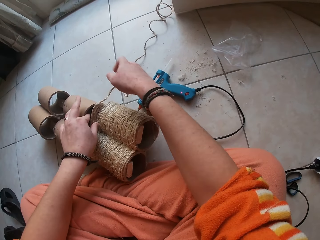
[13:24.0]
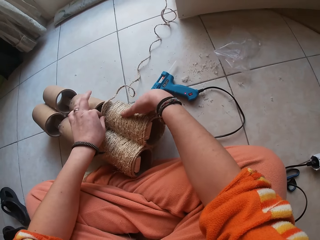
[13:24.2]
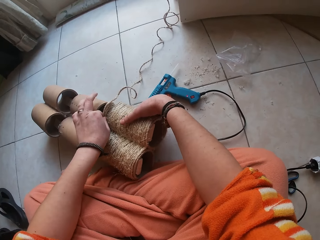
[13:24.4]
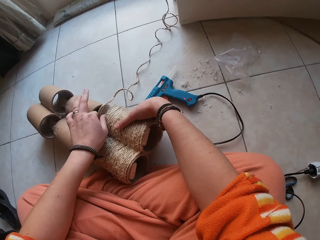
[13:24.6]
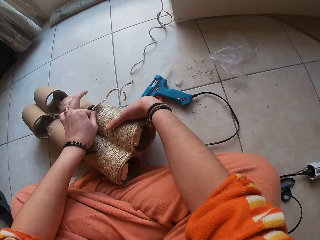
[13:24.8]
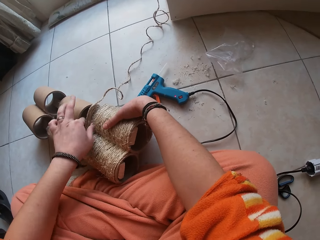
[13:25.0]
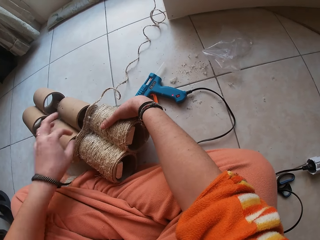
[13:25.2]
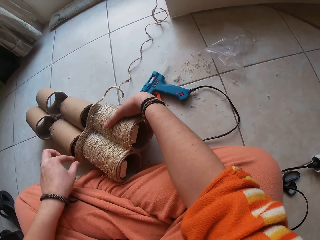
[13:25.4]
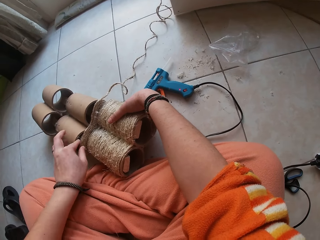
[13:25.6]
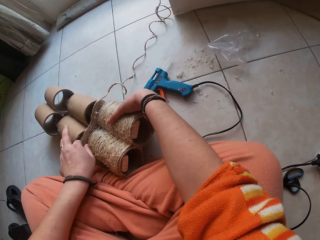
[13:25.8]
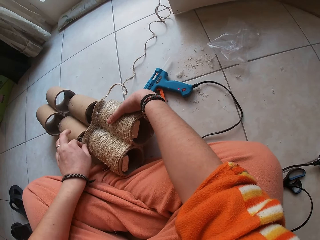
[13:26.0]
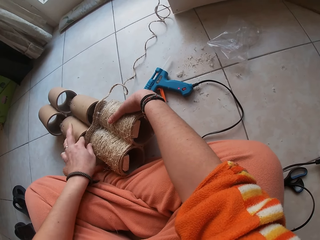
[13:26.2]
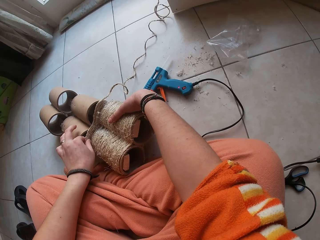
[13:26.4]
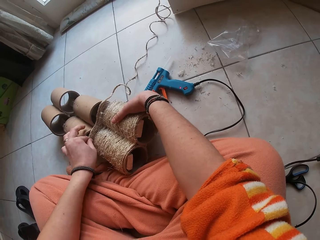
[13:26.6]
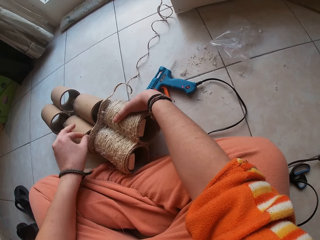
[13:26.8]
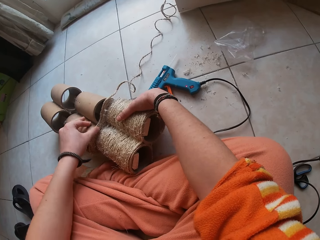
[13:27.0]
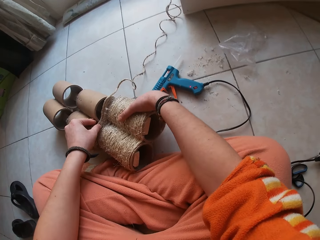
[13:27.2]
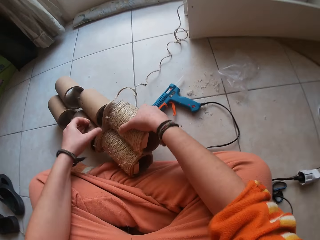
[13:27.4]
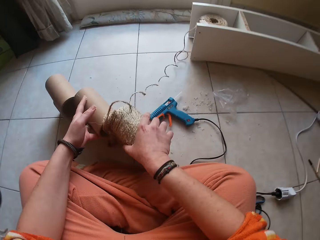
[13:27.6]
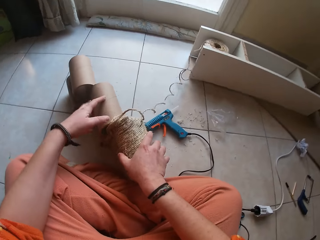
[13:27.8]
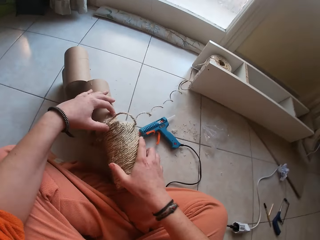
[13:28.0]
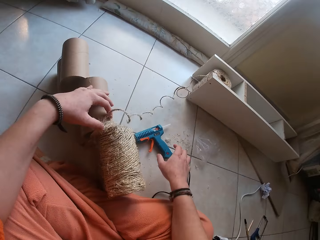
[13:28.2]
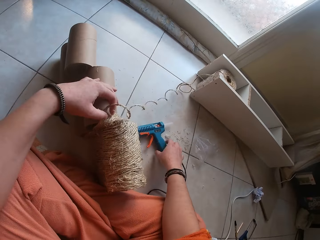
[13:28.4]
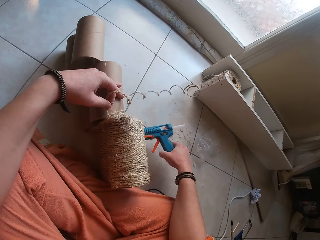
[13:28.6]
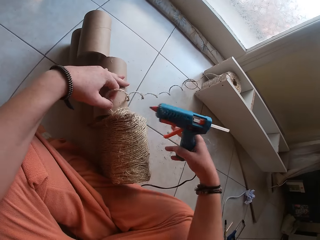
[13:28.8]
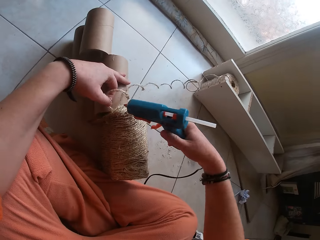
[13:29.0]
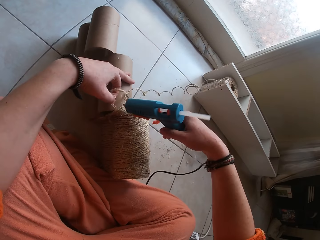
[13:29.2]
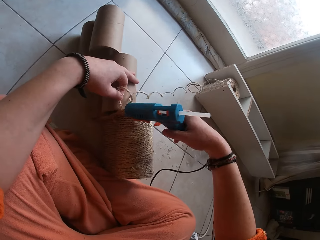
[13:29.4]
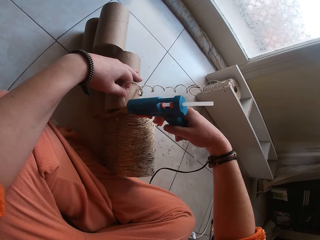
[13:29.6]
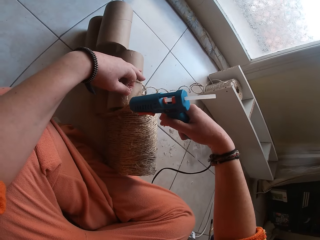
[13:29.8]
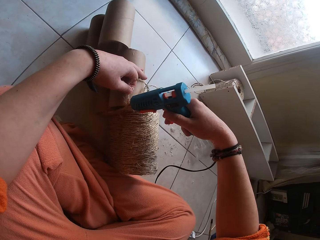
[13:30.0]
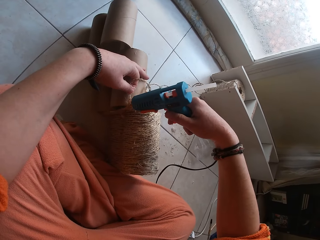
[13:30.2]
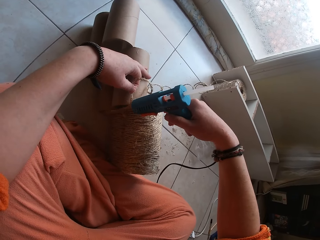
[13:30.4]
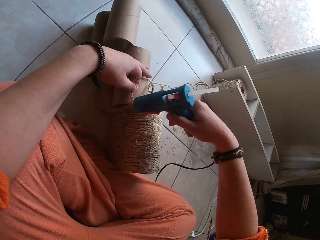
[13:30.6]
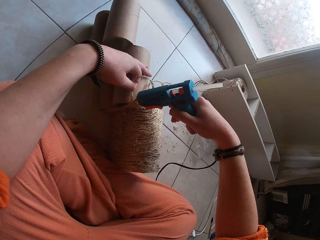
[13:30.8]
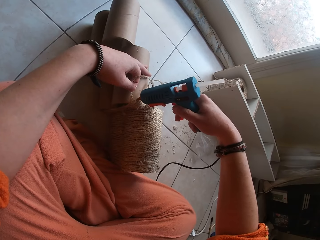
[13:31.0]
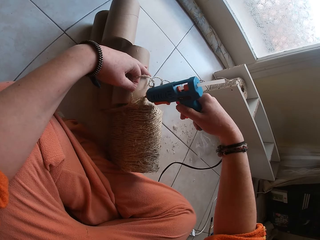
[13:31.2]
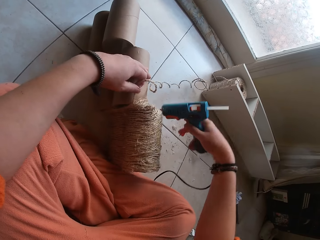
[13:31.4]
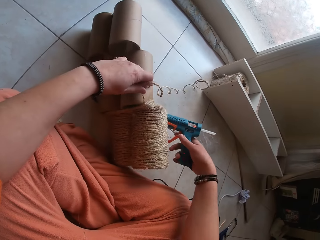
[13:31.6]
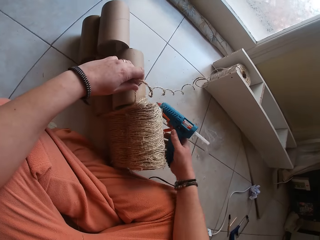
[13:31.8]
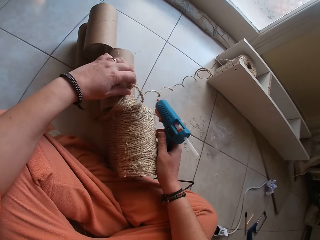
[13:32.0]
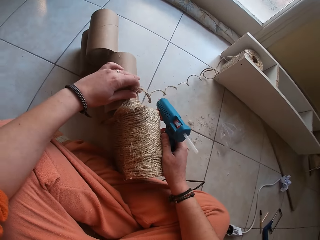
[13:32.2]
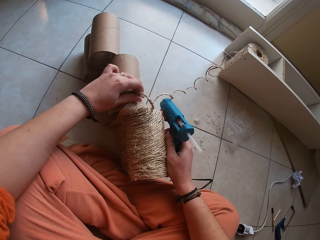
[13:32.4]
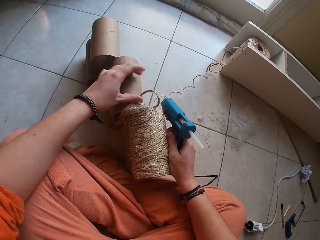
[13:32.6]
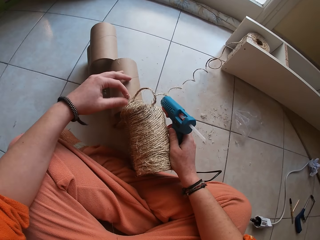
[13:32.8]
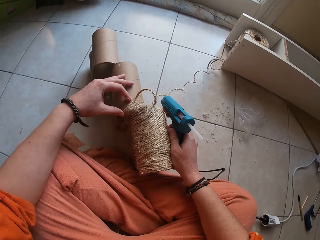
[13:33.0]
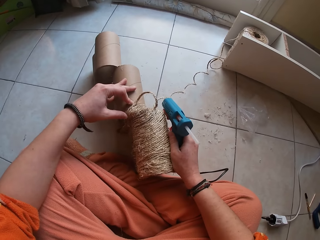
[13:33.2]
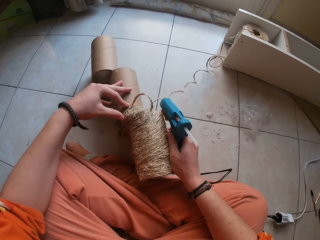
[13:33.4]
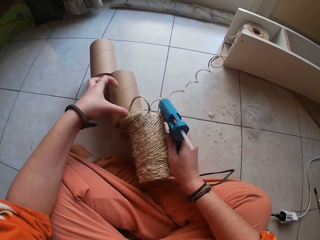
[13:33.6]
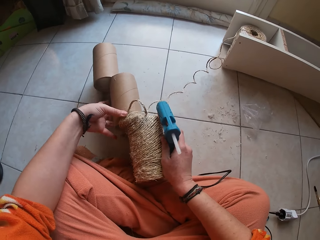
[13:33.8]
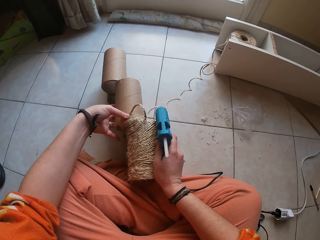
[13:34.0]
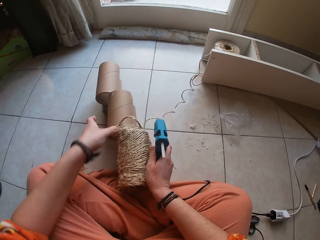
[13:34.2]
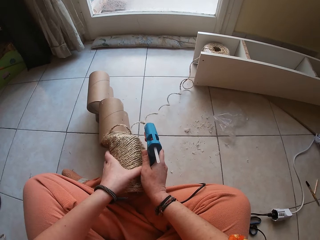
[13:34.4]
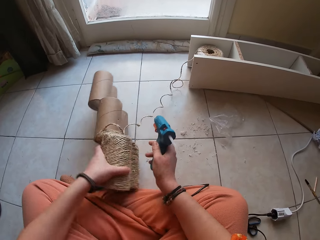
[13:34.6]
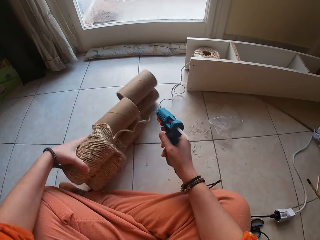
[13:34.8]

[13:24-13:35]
The camera wearer turns paper tubes. She picks the glue gun from the floor with her right hand. She attaches glue to the wire rope with the glue gun. She attaches wire ropes to a carton cylinder with her hands.

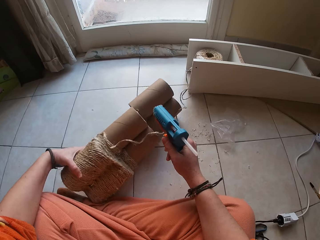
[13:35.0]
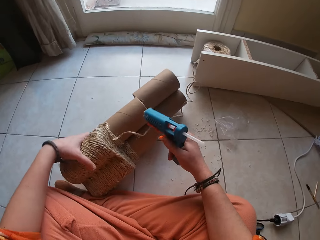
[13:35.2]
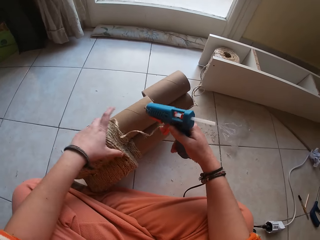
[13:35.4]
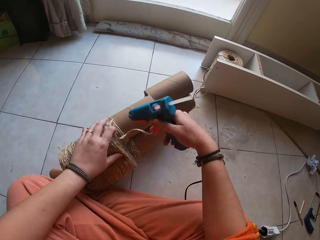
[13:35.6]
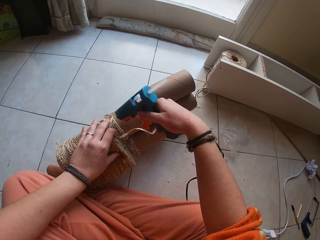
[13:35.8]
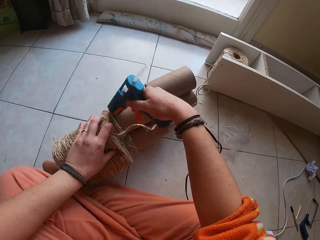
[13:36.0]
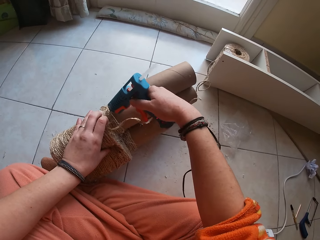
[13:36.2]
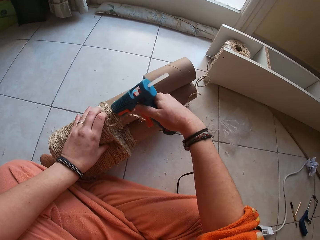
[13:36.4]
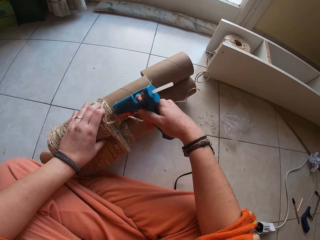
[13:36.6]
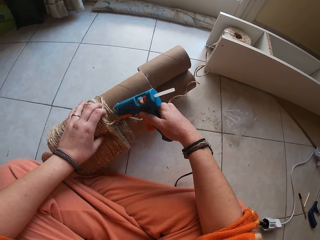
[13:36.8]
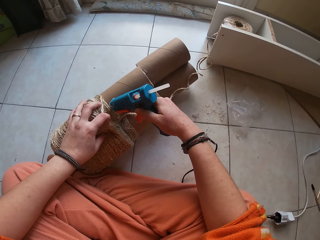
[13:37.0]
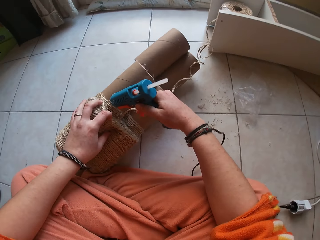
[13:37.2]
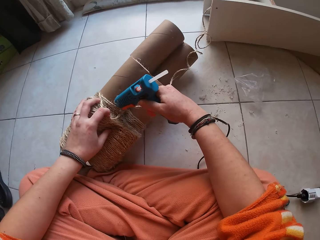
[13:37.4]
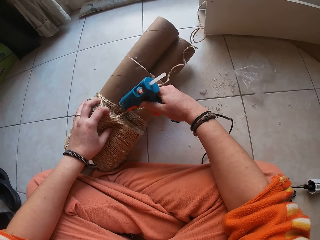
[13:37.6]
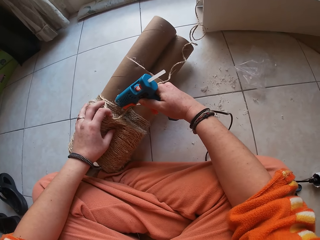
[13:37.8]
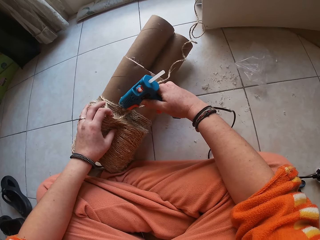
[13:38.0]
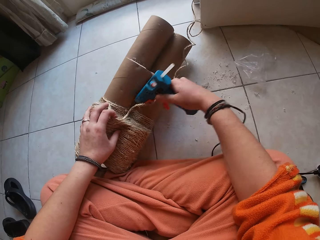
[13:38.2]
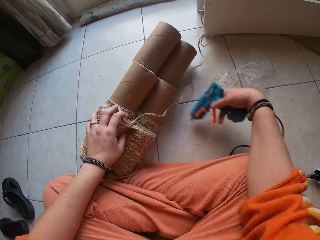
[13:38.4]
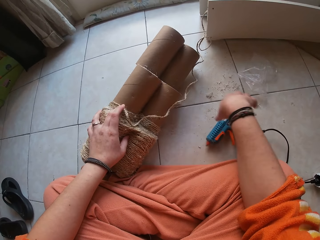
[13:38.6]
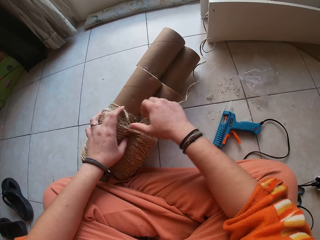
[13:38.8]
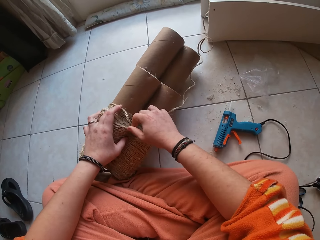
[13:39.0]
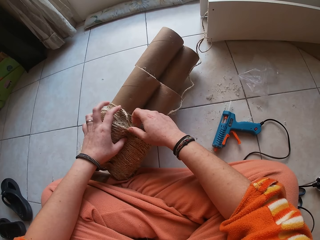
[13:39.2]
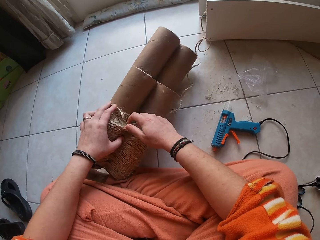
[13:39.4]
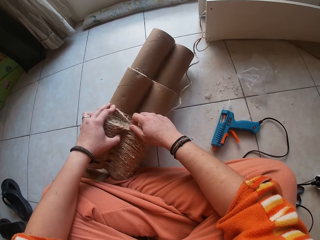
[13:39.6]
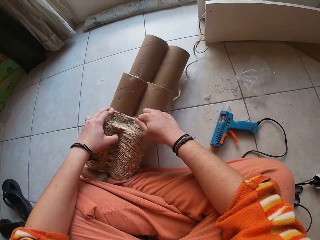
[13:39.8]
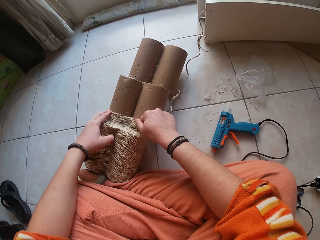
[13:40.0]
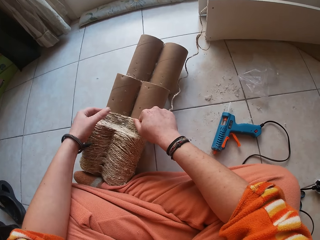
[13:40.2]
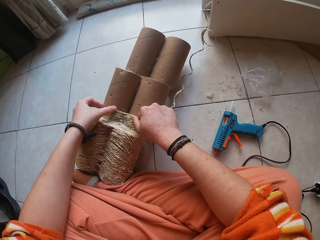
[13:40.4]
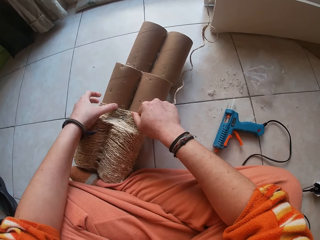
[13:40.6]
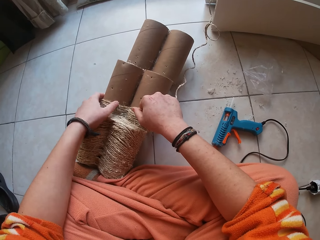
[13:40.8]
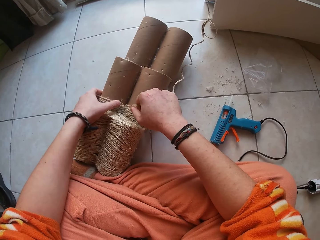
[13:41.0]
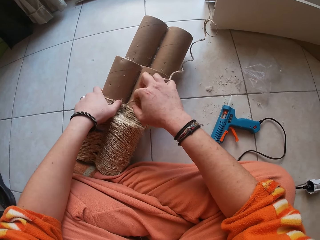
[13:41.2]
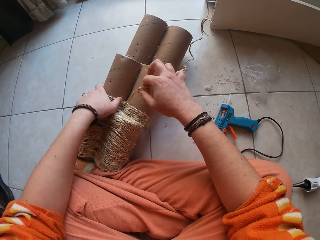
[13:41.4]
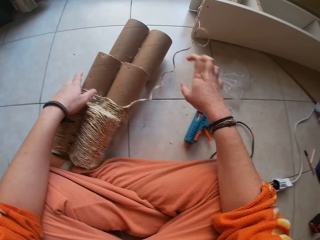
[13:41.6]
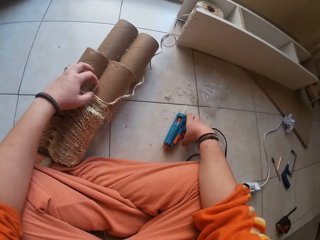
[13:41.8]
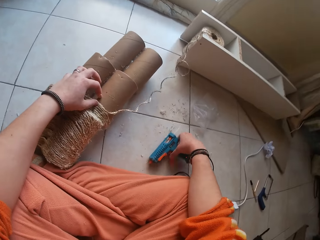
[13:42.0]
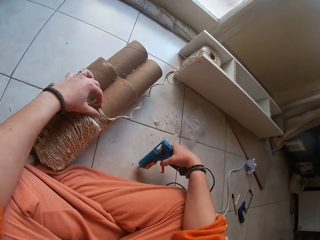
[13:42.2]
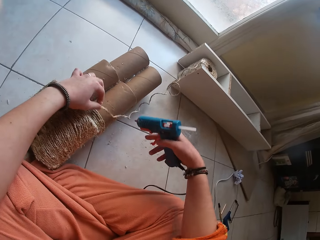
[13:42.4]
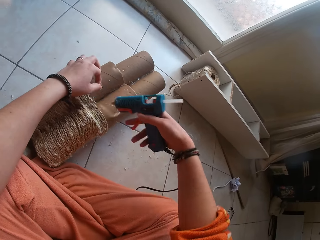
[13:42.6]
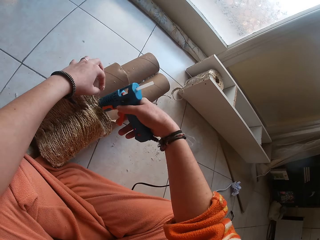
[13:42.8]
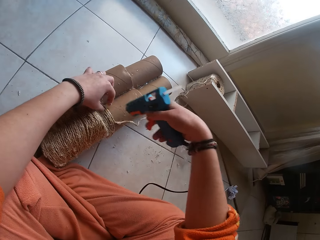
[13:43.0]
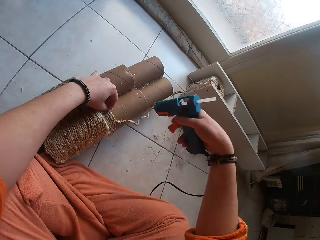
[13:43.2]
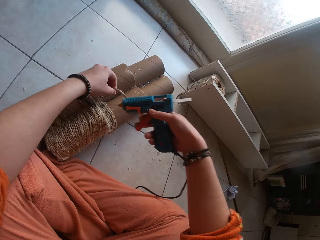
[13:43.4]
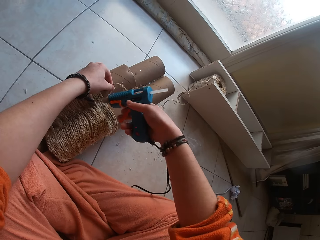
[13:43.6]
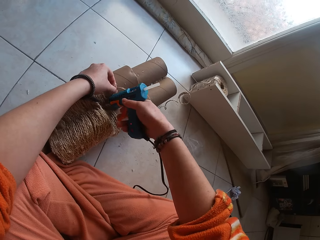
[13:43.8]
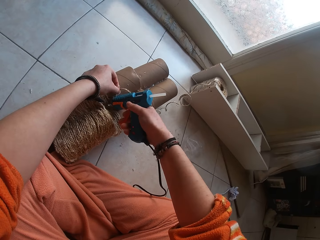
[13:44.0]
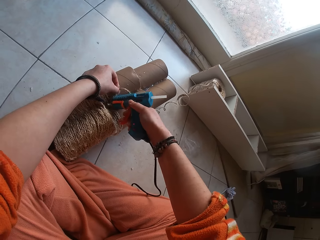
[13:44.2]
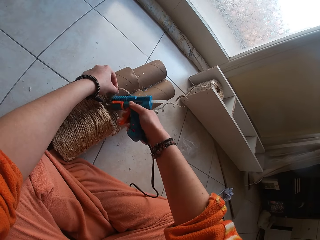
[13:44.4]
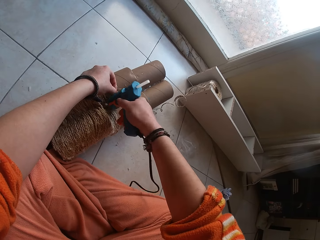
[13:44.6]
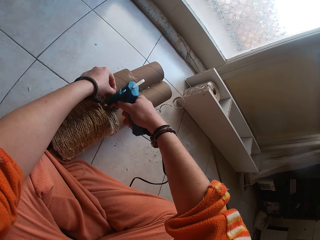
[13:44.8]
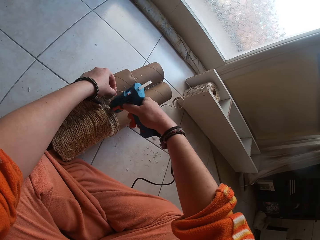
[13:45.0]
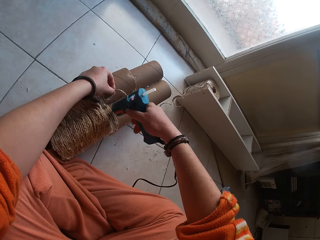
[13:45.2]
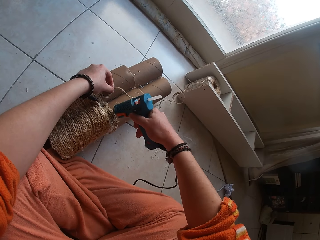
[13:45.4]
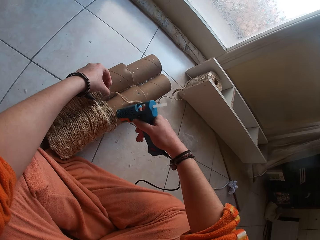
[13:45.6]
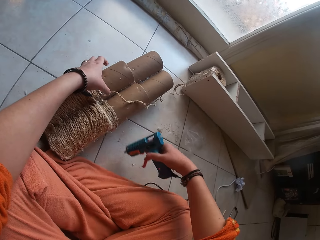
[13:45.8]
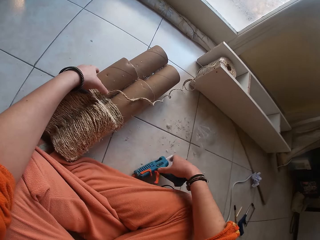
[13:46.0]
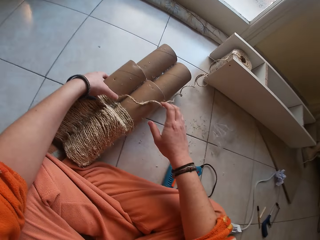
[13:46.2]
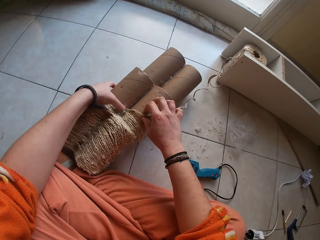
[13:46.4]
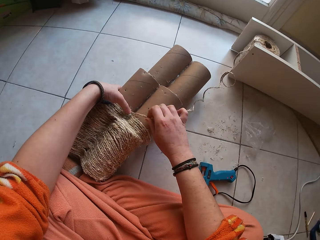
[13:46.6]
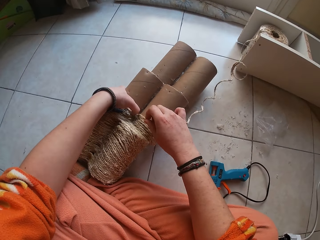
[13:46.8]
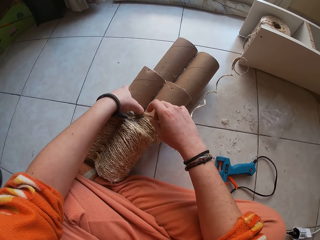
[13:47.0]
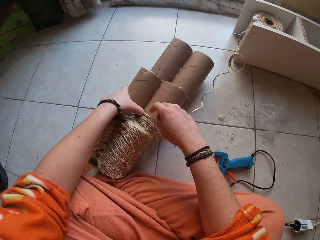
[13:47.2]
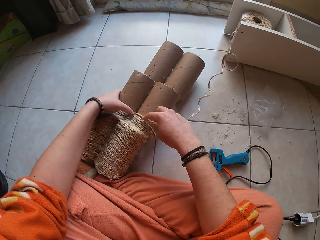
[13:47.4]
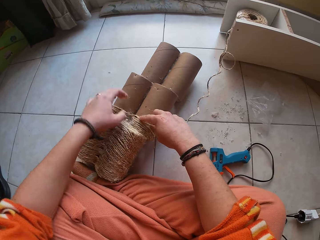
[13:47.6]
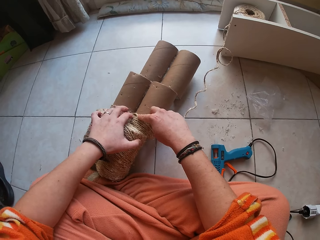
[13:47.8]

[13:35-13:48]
The camera wearer turns a paper tube. They attach glue to the wire rope with the glue gun. They place the glue gun on the floor with her right hand. They attach wire ropes to a carton cylinder with her hands. They pick the glue gun from the floor with her right hand. They attach glue to the wire rope with the glue gun. They hold sisal rope. They drop the hot glue gun on the ground with his right hand. They gum the twine on the cardboard craft with both hands.
